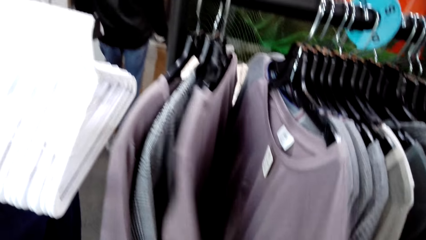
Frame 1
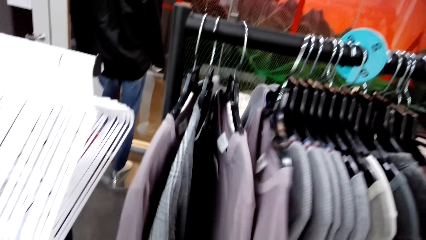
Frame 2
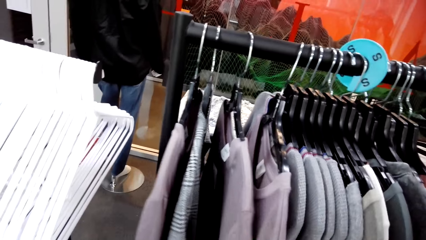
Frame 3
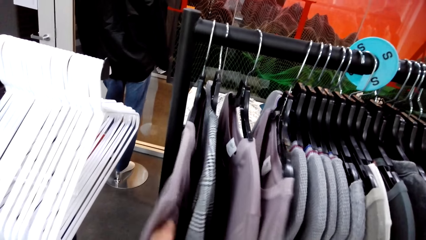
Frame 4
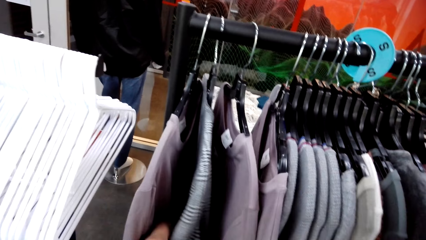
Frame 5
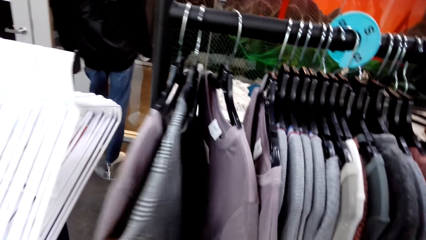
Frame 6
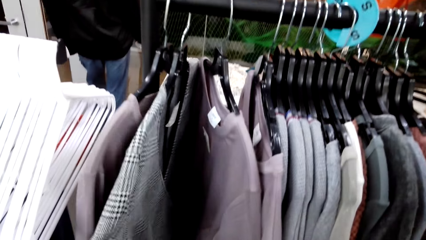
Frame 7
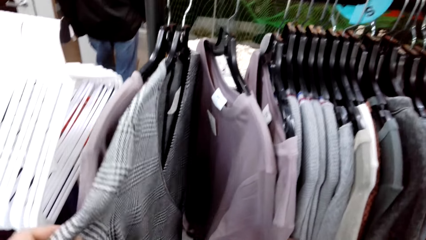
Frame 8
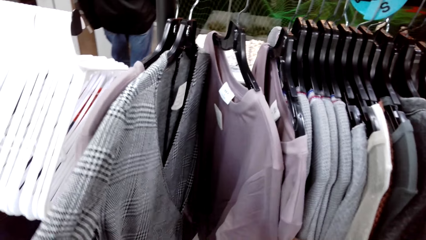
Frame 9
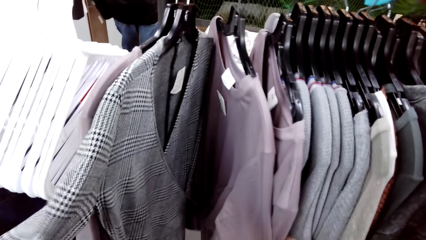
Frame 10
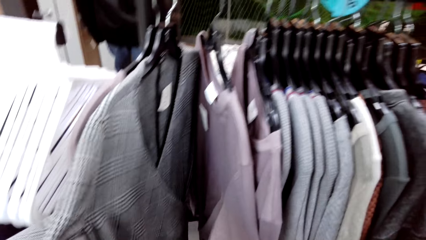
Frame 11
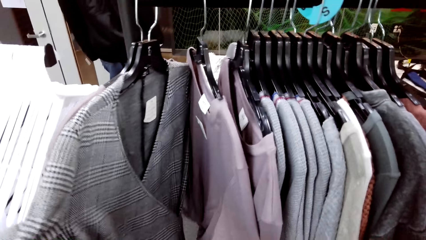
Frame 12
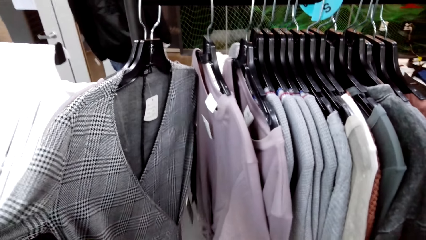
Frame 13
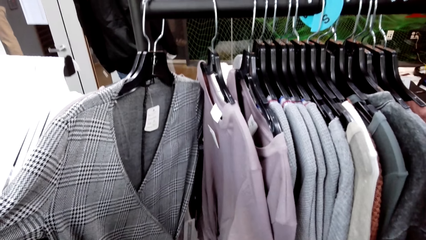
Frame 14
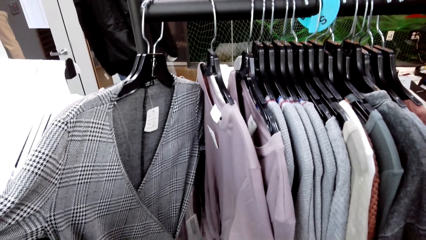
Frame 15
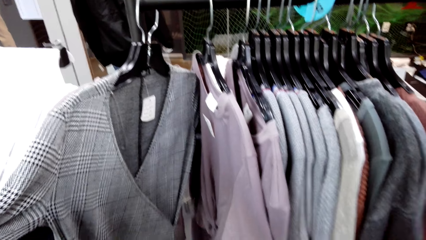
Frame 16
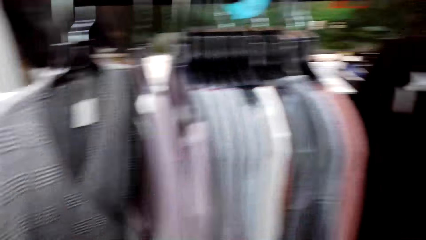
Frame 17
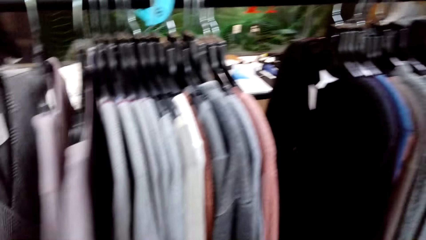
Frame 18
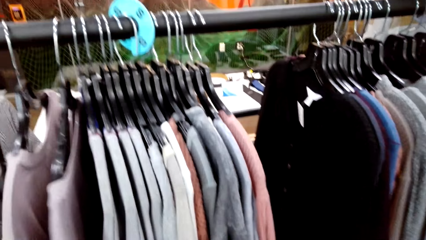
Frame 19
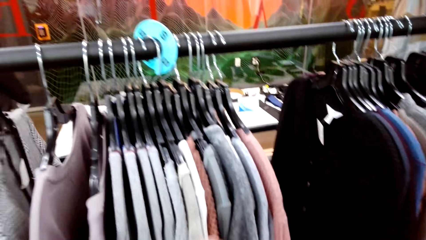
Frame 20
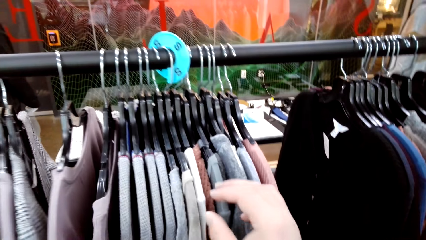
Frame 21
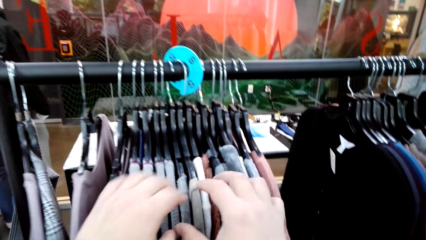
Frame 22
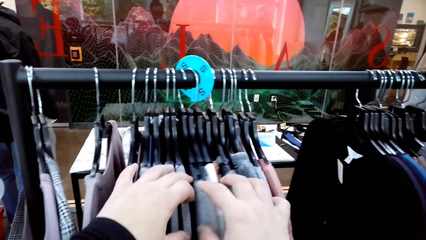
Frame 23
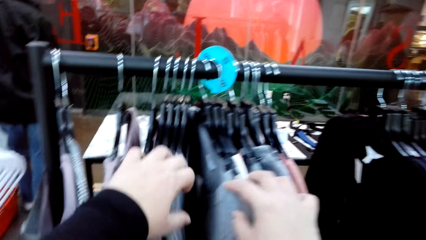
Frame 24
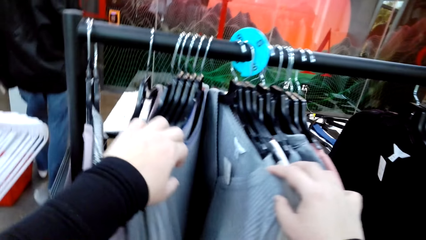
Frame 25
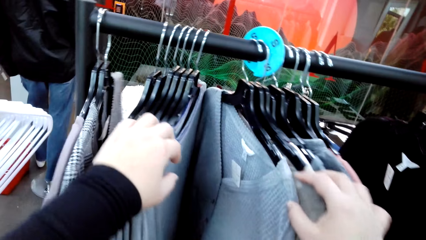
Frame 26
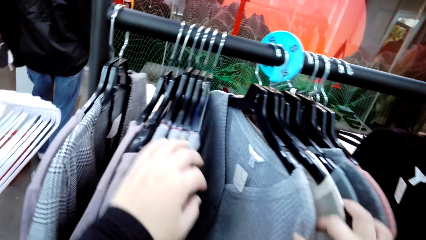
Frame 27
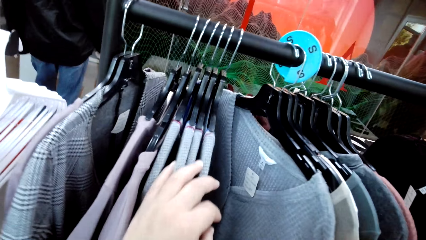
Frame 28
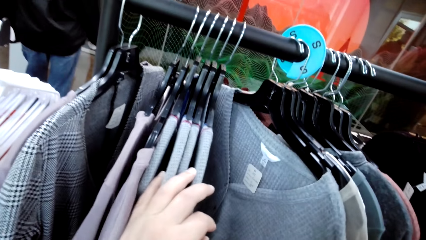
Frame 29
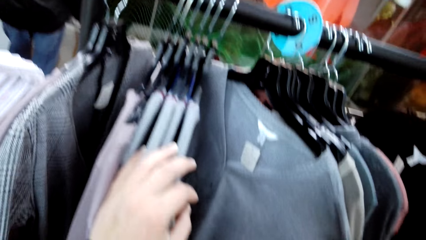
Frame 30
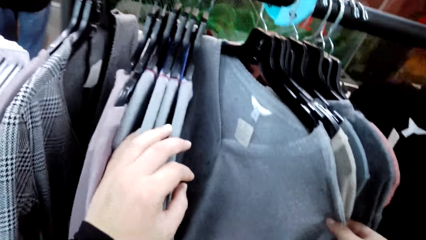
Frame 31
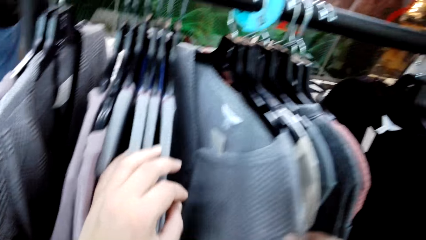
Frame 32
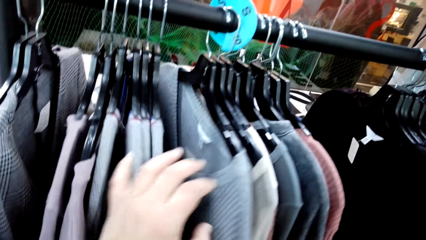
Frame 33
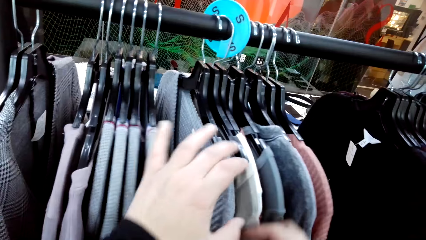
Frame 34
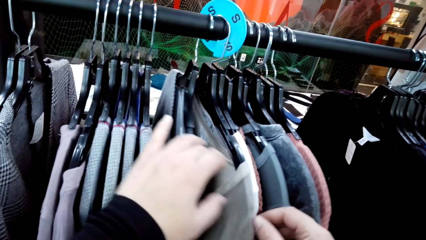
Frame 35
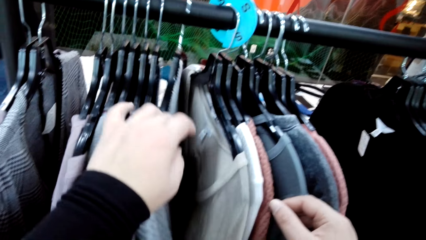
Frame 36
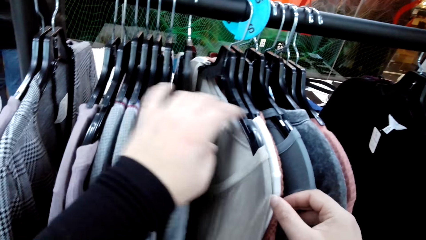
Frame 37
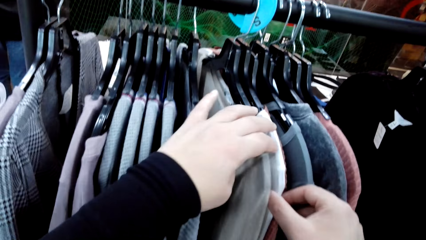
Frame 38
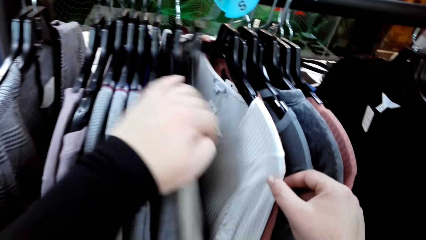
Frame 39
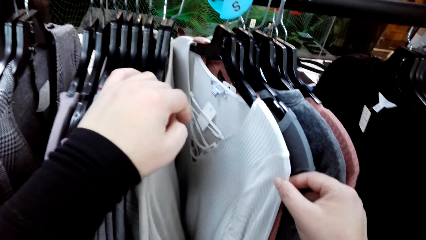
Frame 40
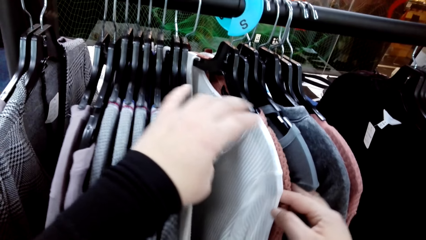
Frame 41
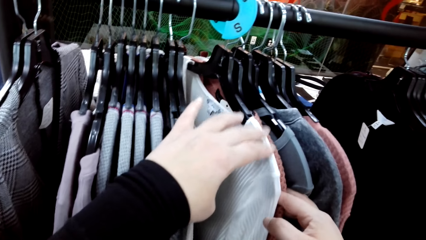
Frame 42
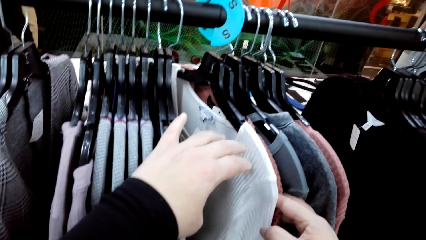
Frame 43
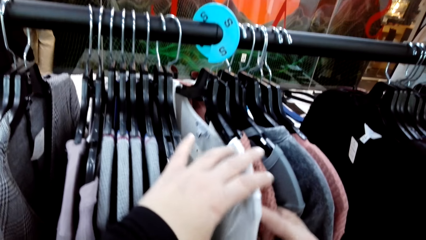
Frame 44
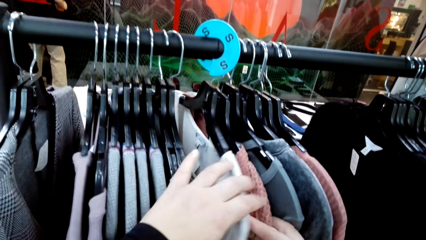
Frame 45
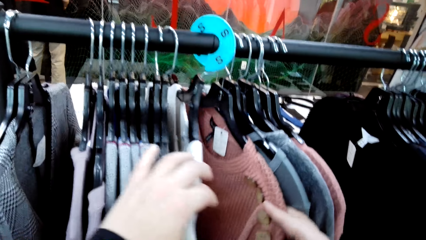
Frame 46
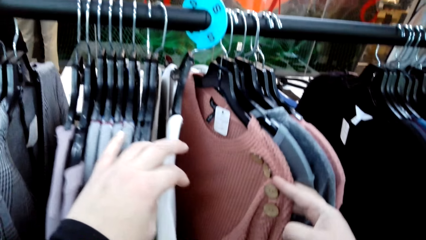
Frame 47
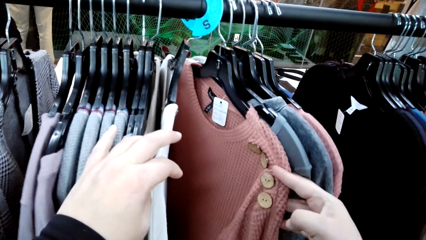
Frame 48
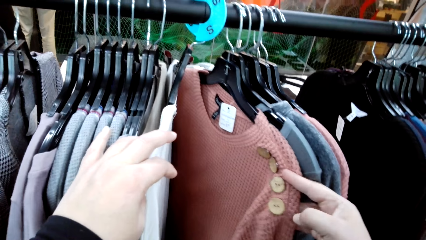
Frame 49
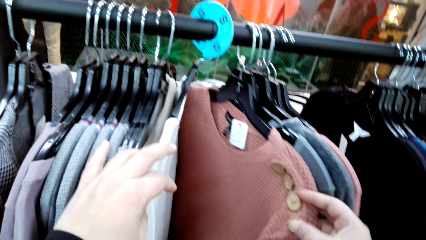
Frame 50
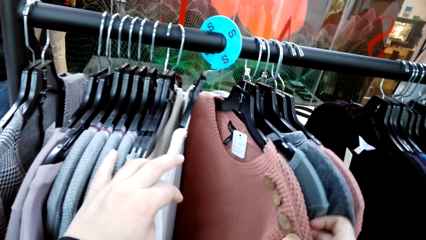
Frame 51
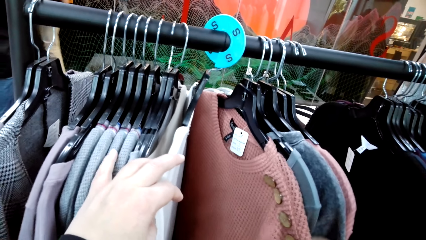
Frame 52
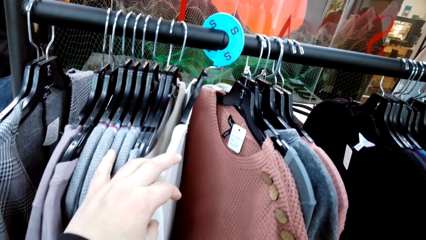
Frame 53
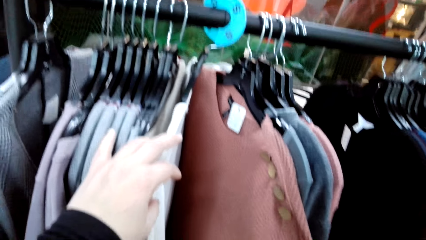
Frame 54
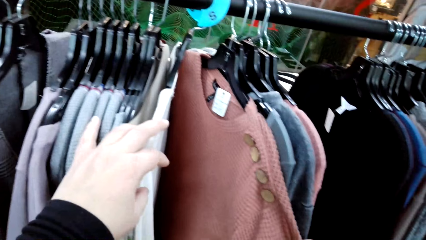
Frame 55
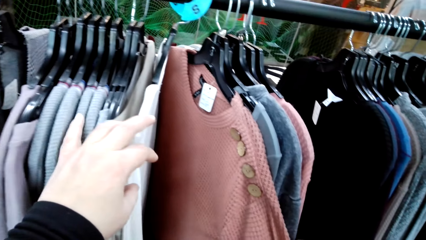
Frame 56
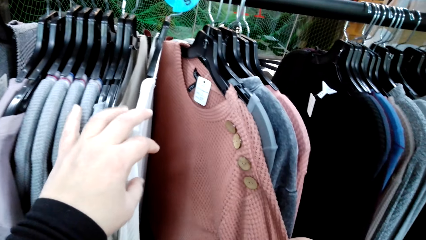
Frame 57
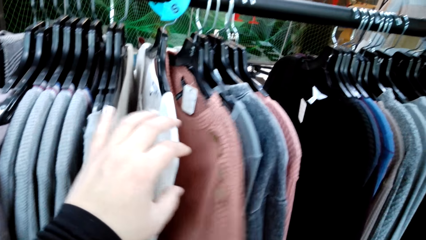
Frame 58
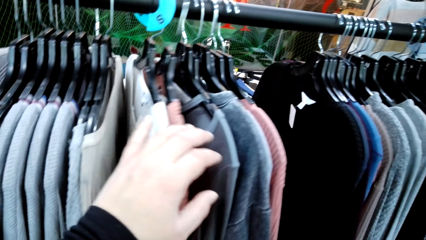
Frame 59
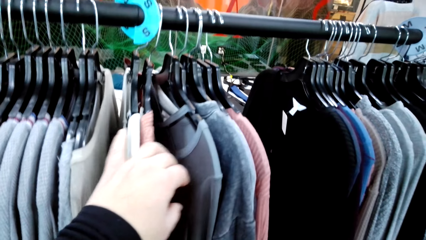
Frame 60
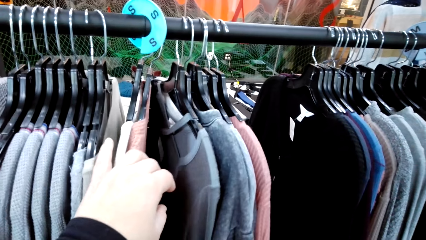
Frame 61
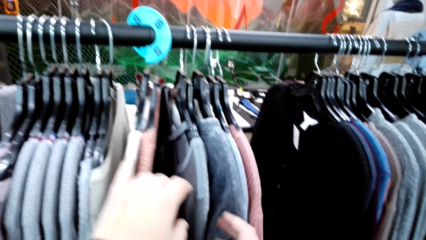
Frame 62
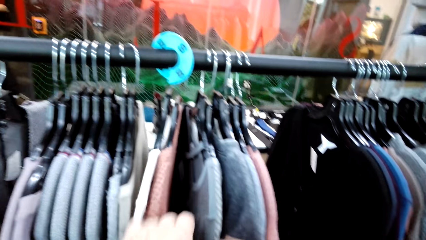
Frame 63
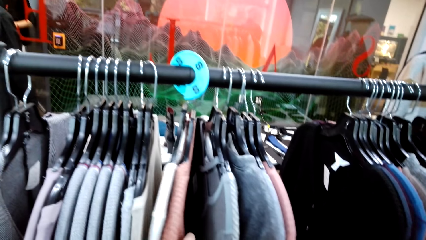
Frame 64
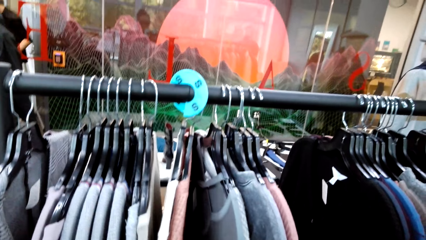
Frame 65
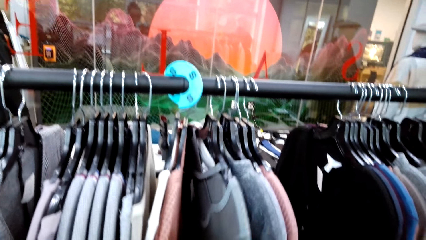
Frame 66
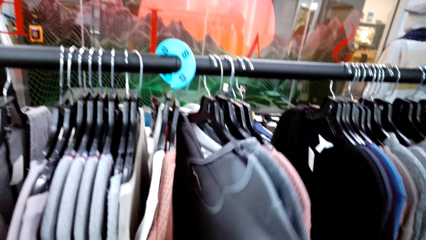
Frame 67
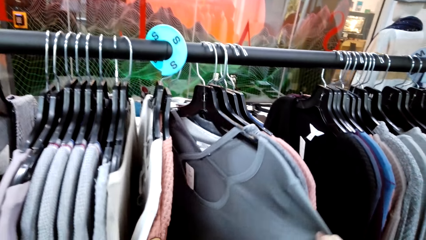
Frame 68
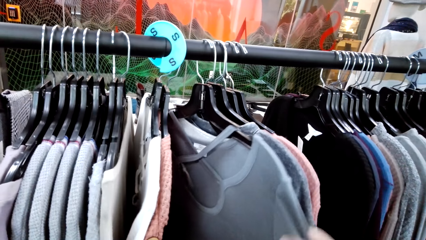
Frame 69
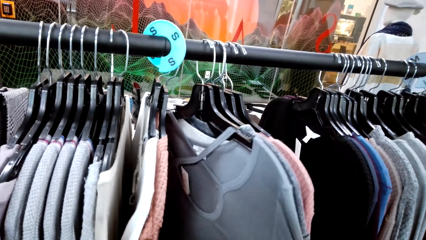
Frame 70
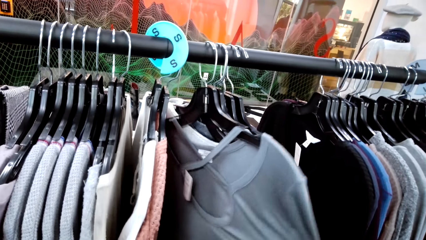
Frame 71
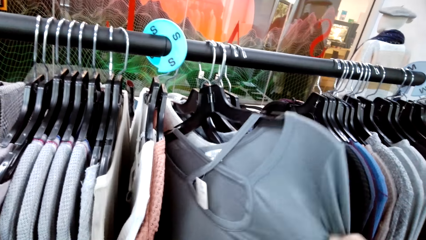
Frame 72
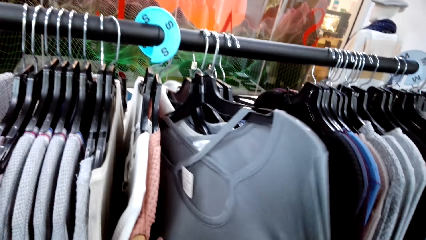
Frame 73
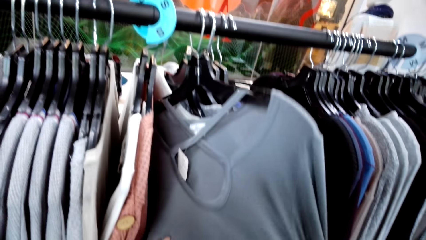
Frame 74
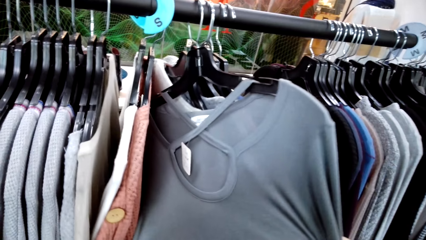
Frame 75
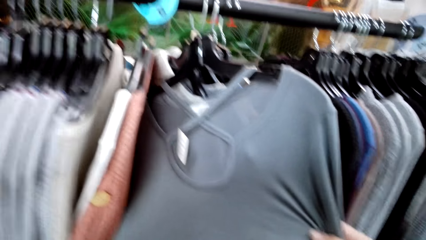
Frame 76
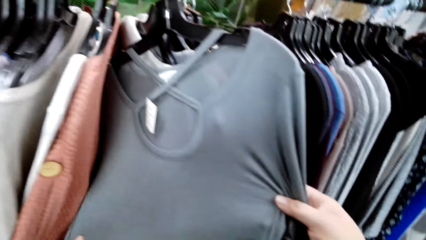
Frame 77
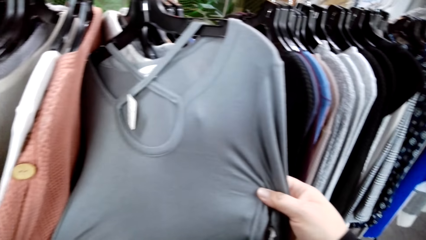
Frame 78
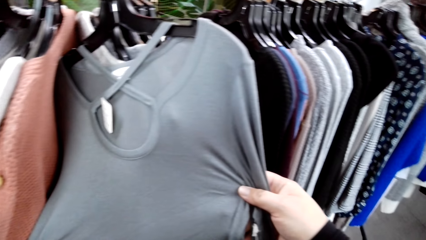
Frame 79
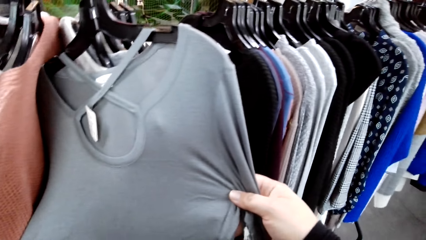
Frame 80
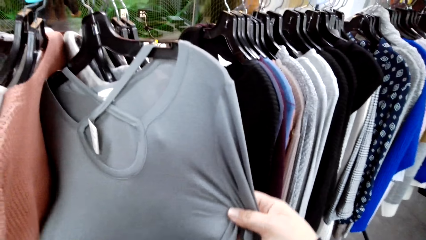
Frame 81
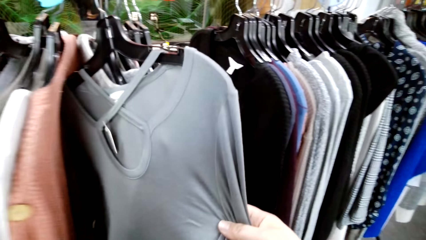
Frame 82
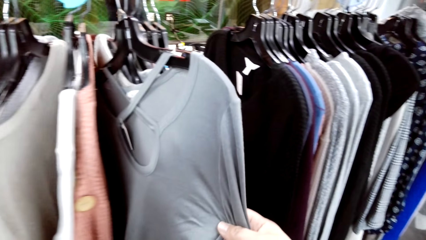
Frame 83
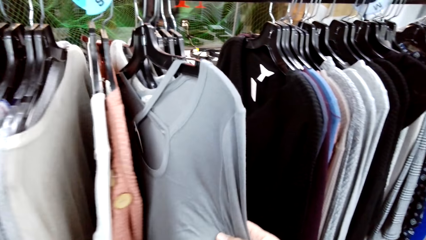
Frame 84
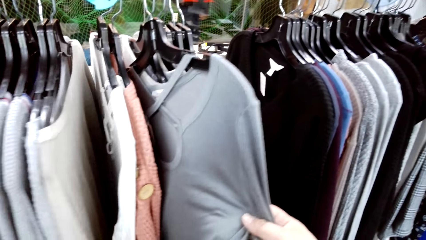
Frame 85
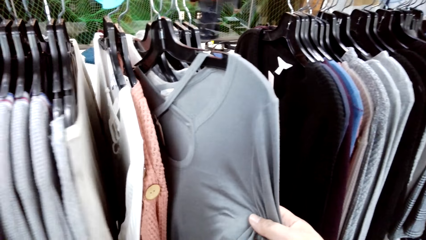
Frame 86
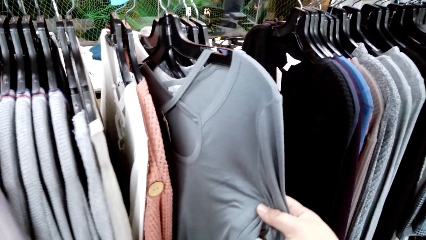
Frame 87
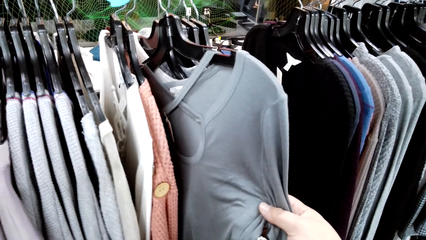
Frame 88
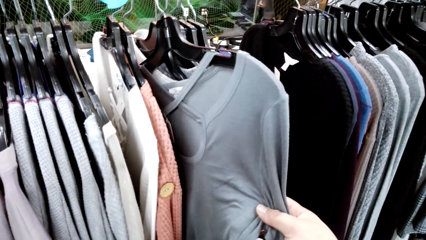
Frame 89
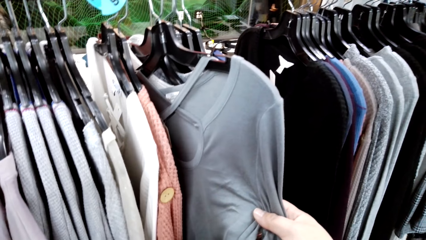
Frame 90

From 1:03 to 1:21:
The camera wearer moves the clothes on the rack stock. They look at the top on the rack stock.
